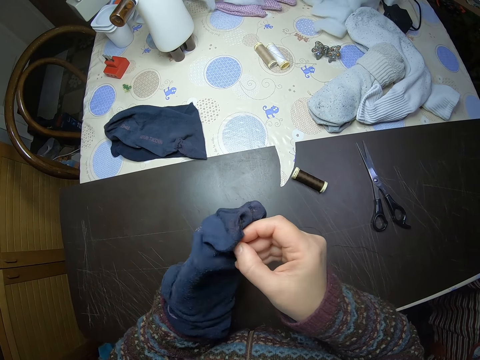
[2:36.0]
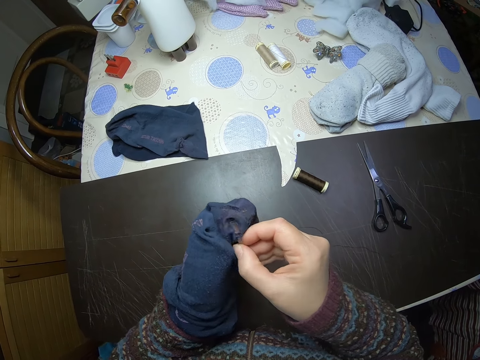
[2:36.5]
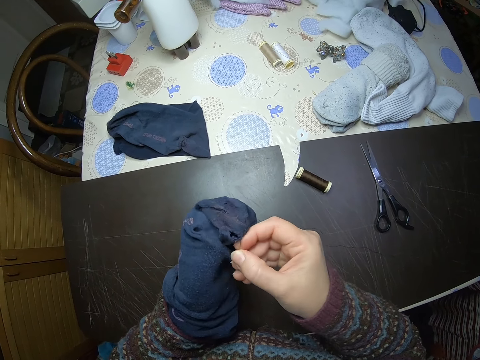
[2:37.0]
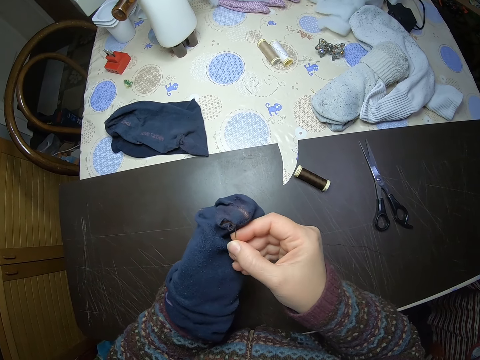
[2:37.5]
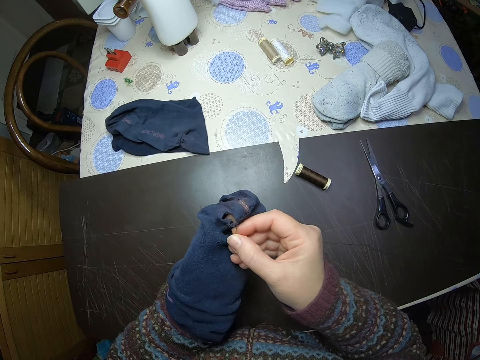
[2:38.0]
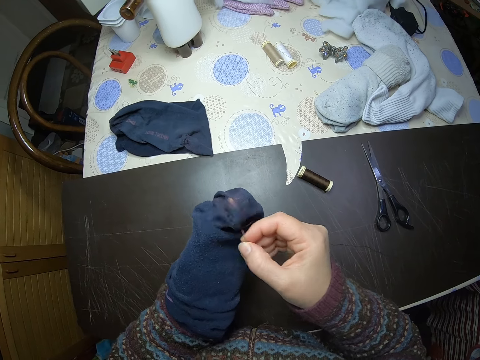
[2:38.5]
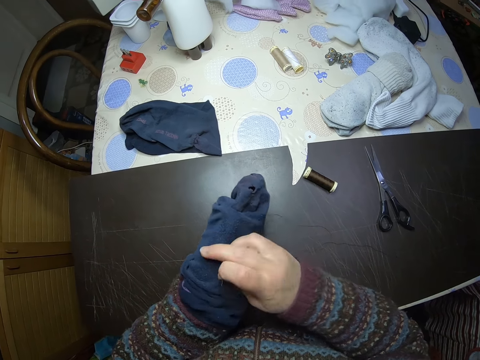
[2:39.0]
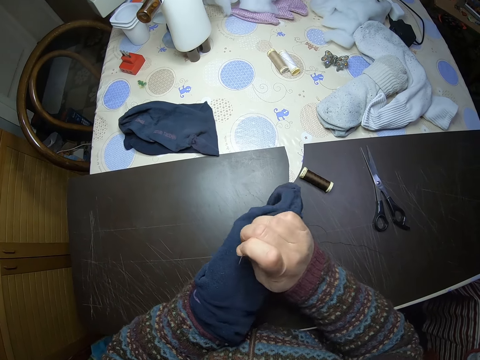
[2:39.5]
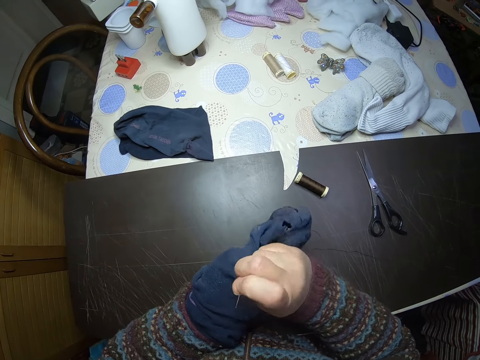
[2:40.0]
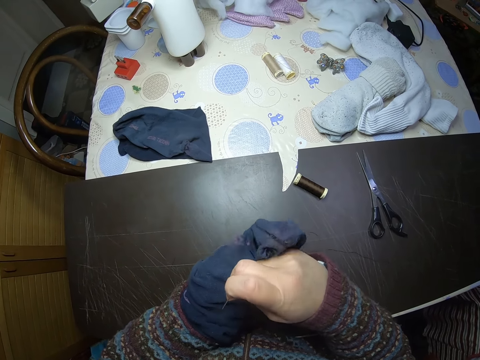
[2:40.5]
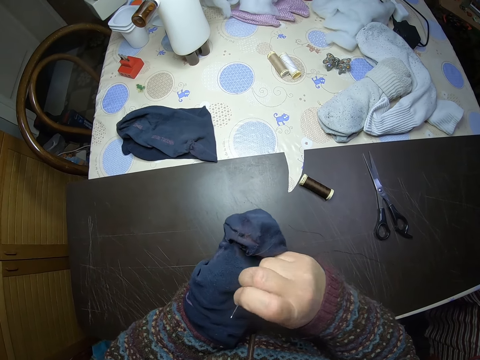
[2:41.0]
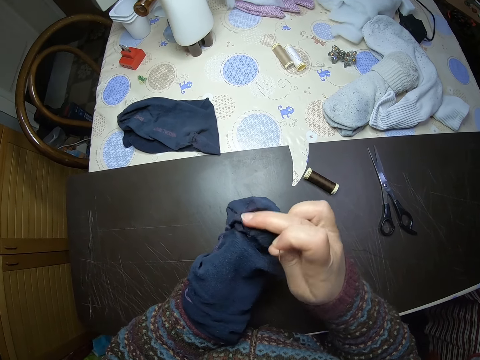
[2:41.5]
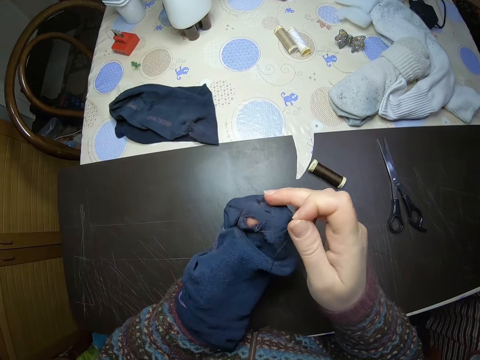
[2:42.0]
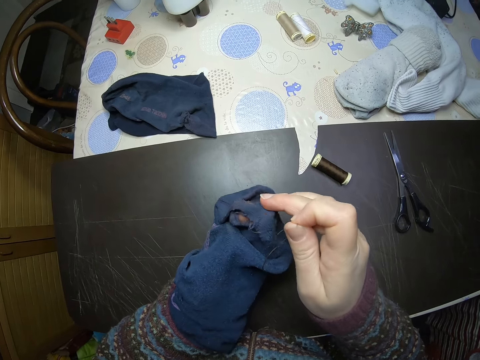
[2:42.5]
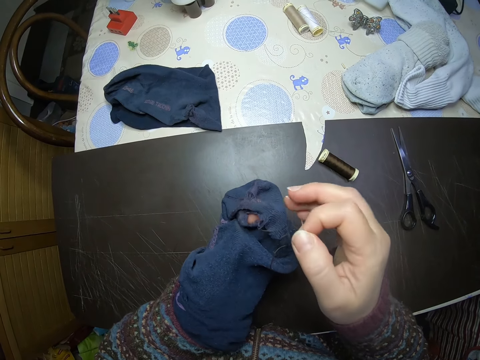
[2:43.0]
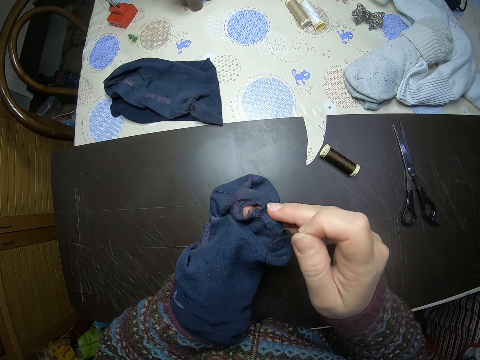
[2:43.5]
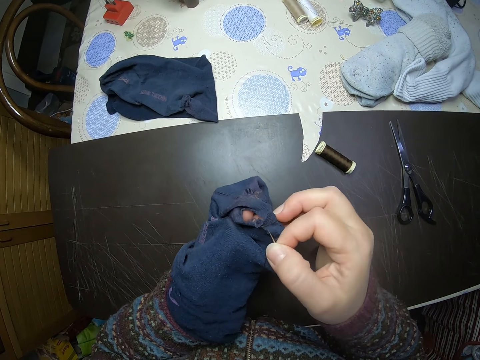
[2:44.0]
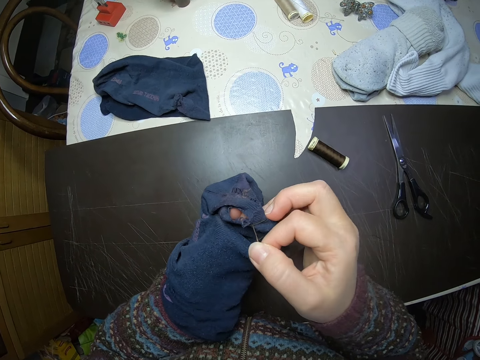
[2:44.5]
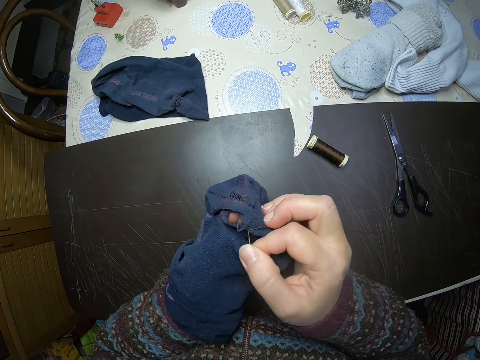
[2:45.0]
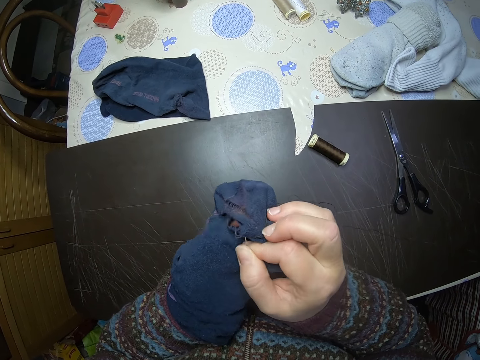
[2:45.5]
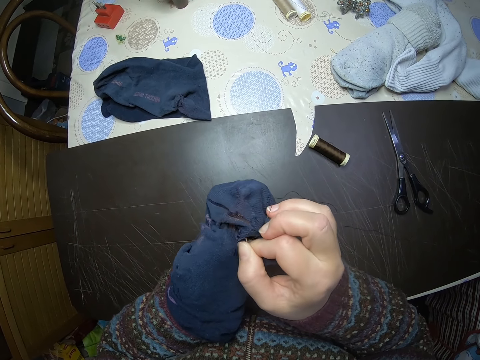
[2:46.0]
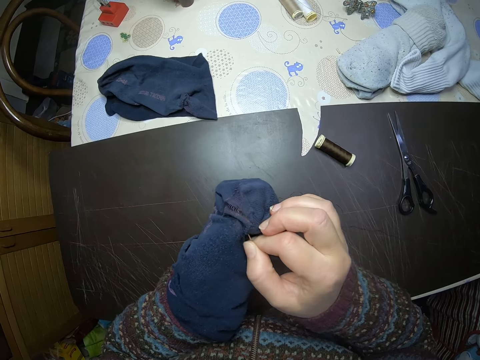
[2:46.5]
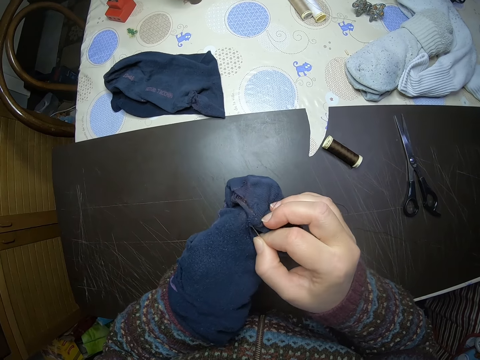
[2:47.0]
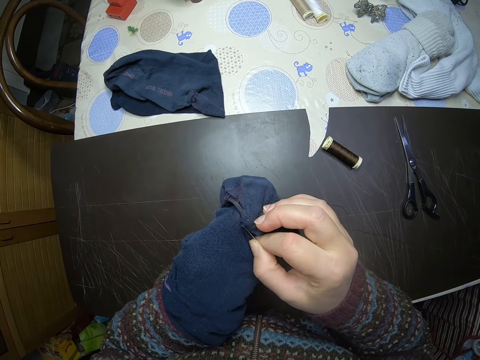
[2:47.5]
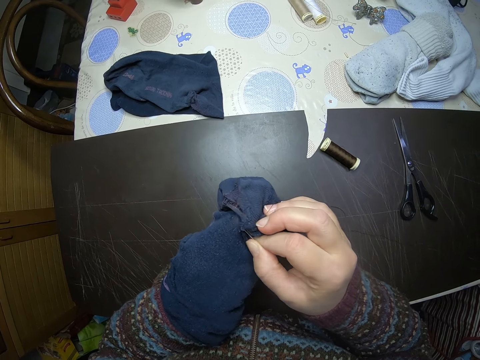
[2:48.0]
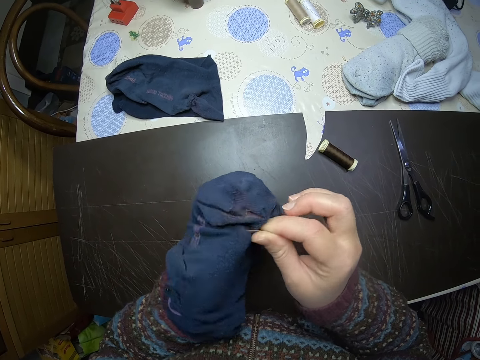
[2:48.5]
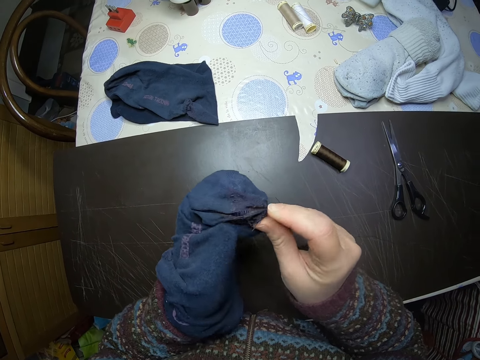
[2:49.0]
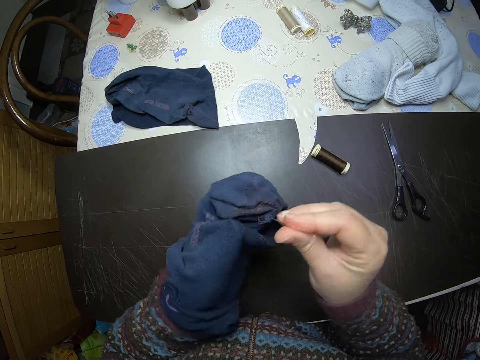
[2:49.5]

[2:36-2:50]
The camera wearer adjusts the sock on her hand with her right hand. She sews the torn sock with the needle in her right hand.

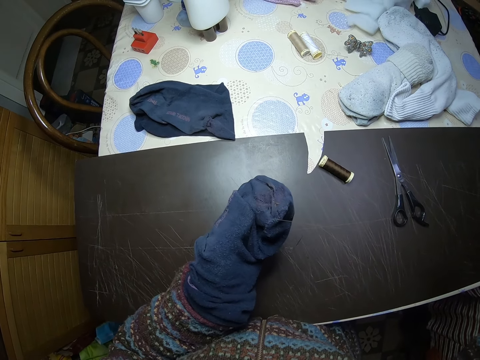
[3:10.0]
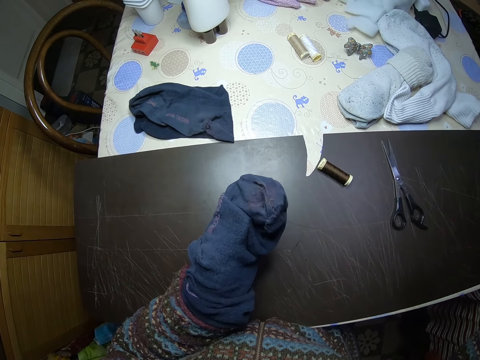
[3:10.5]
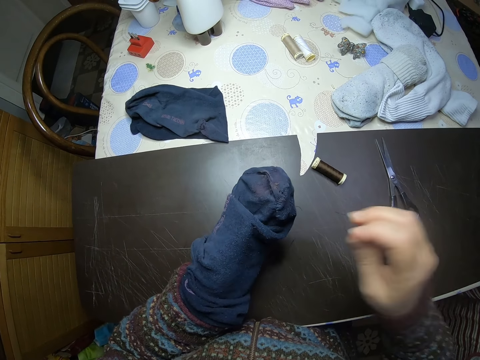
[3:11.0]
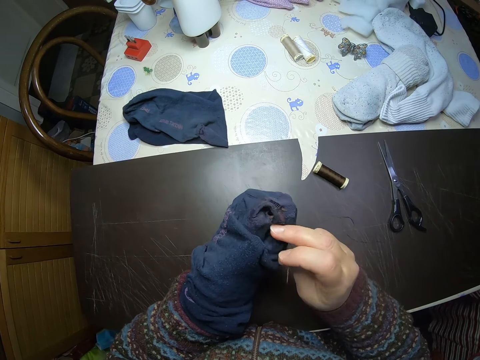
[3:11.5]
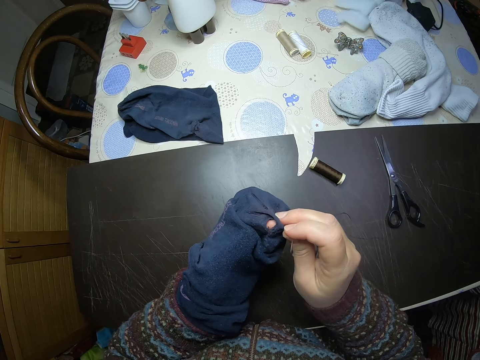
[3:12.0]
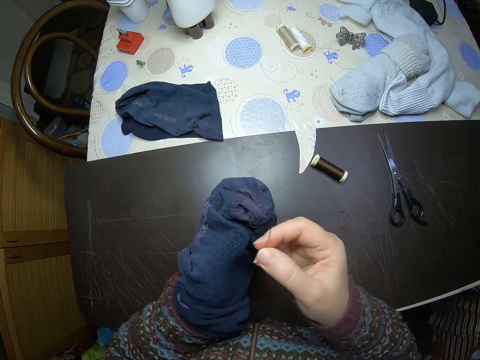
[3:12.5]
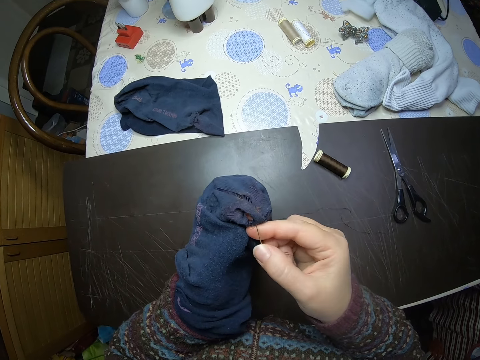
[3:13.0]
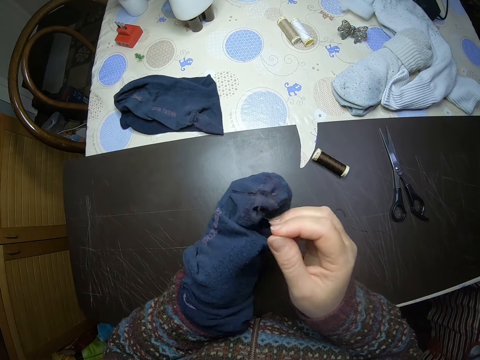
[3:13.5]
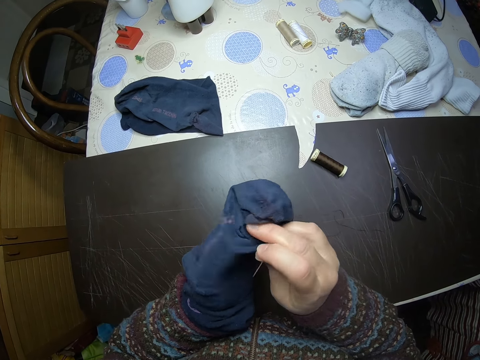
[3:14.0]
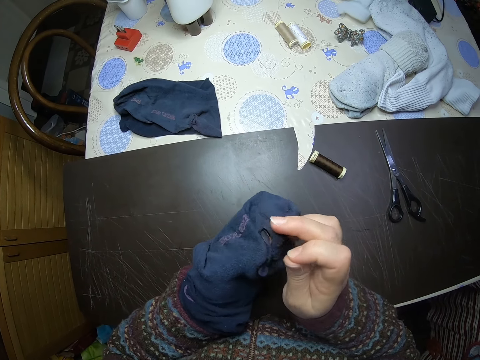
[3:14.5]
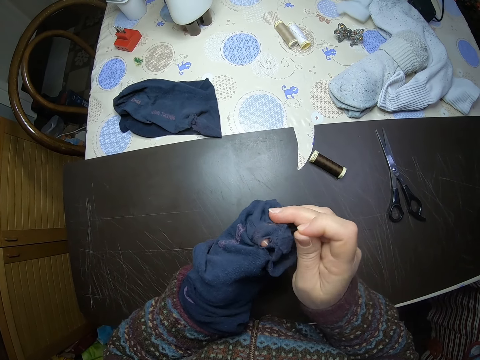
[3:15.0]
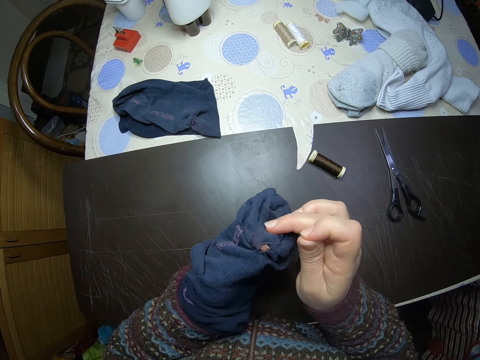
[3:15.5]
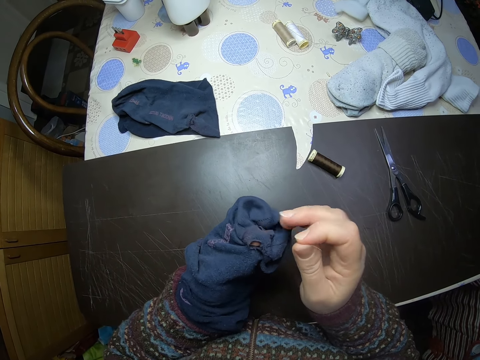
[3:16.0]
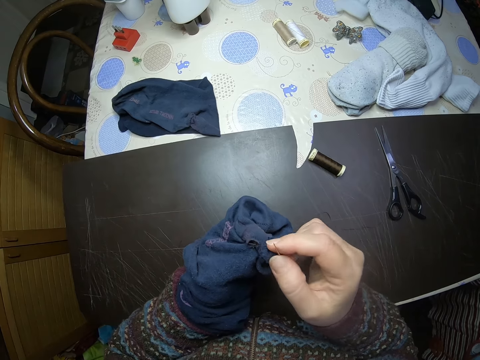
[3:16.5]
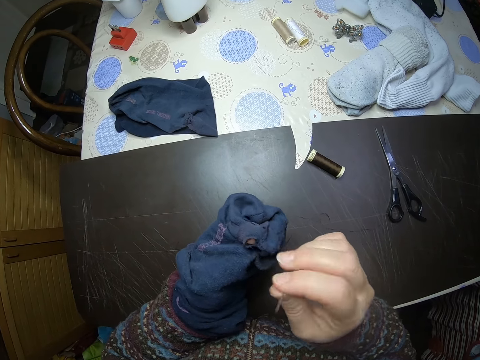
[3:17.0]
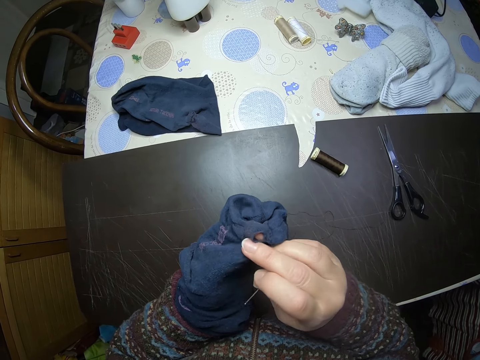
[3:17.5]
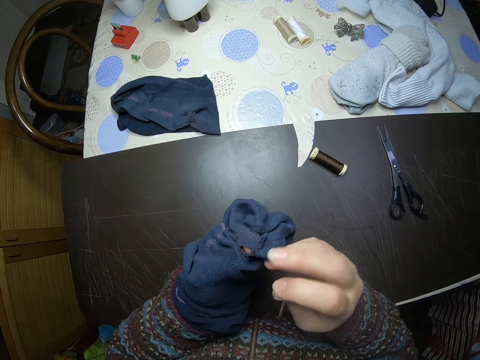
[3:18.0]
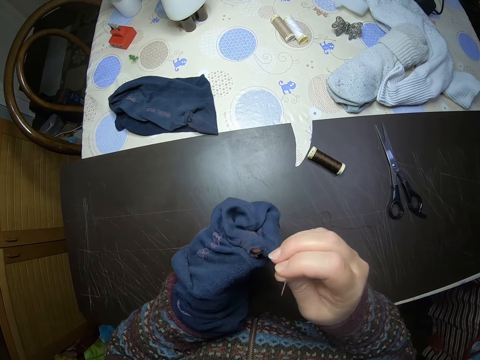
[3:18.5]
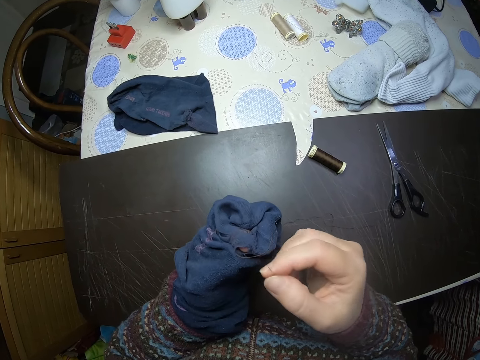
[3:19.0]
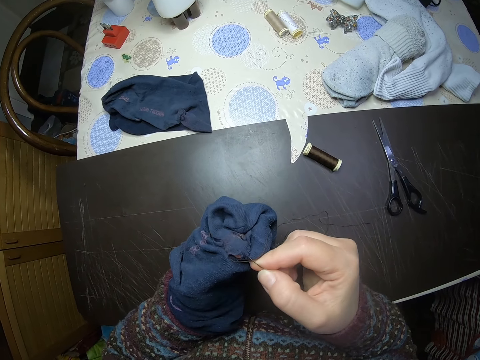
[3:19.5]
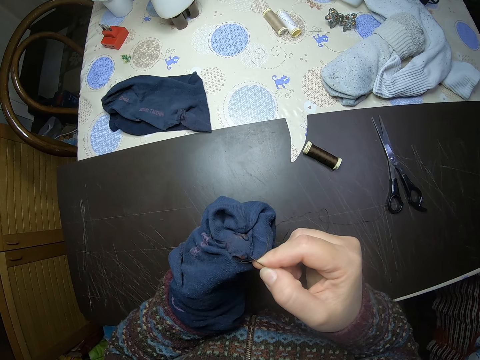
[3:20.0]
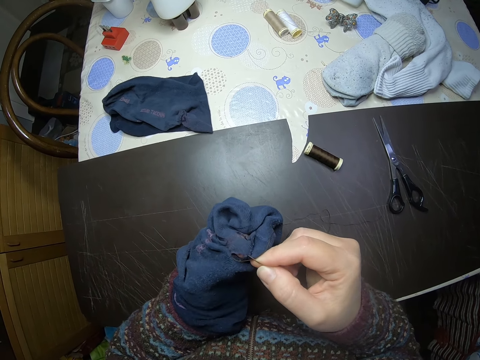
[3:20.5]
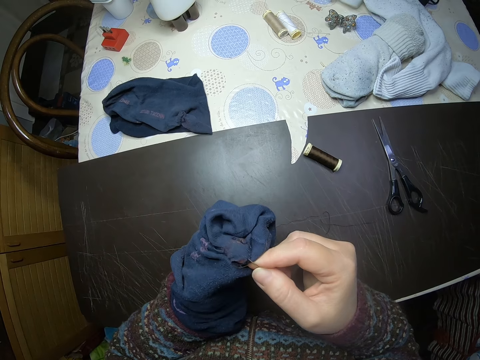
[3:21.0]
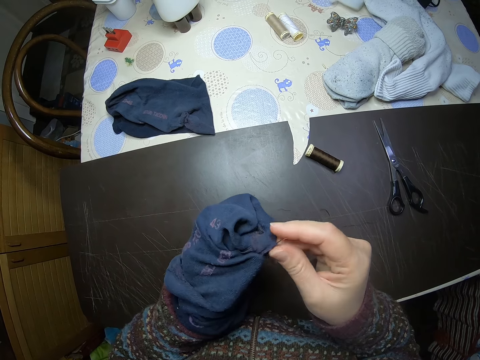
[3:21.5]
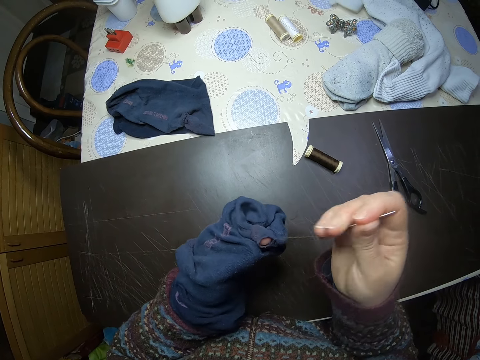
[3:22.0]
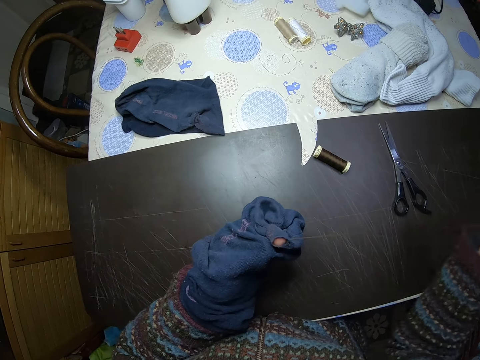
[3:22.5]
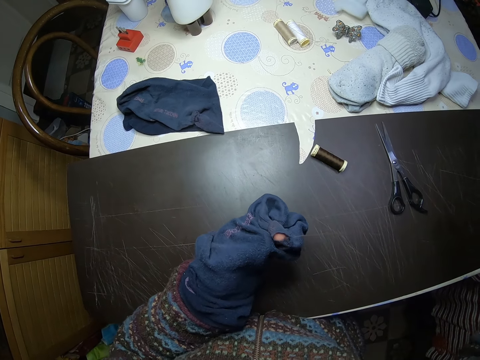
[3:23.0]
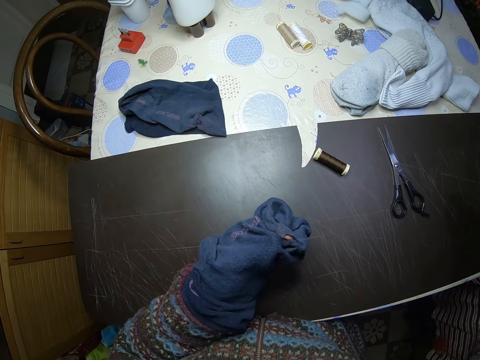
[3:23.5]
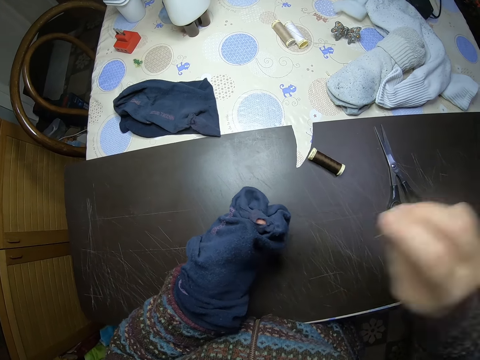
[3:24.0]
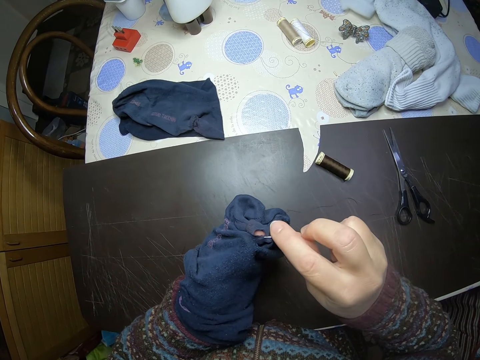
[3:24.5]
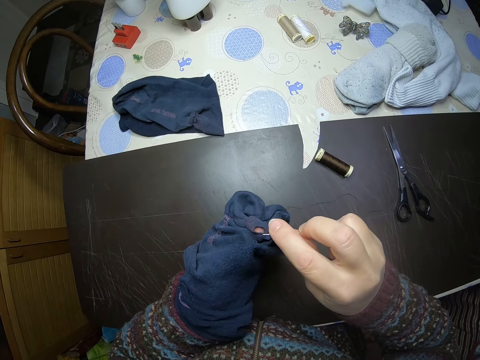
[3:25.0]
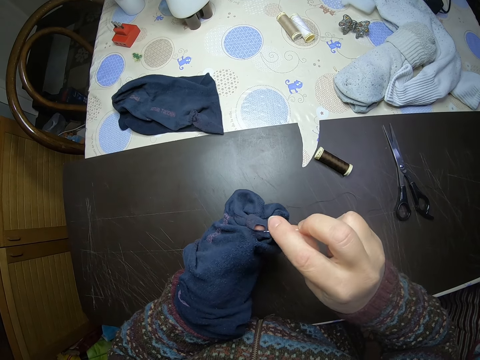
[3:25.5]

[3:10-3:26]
The camera wearer adjusts her left hand inside the sock. She sews the torn sock with the needle in her right hand.
